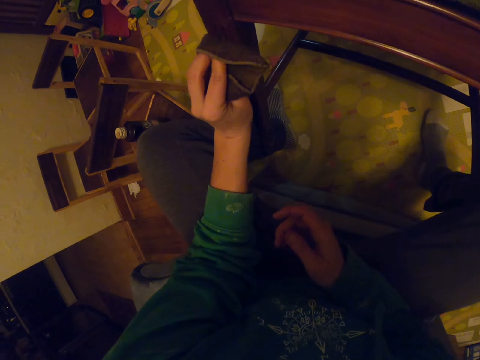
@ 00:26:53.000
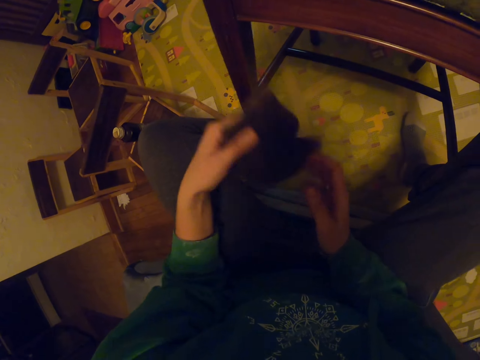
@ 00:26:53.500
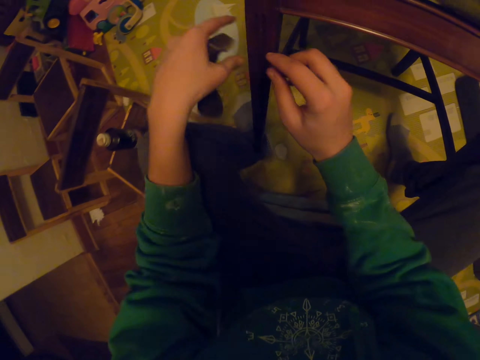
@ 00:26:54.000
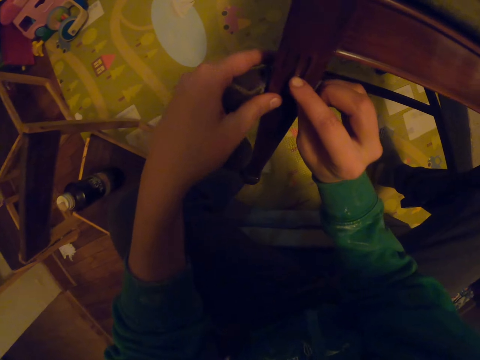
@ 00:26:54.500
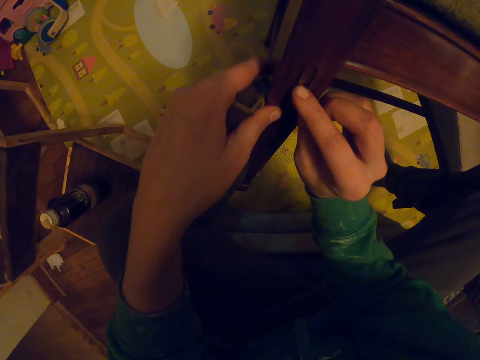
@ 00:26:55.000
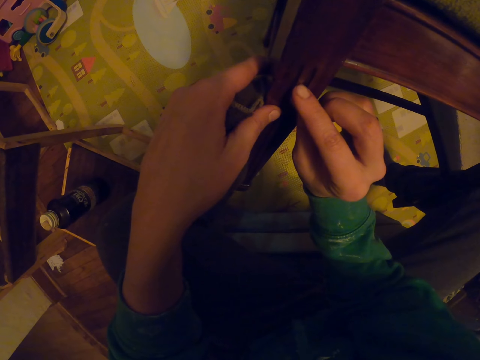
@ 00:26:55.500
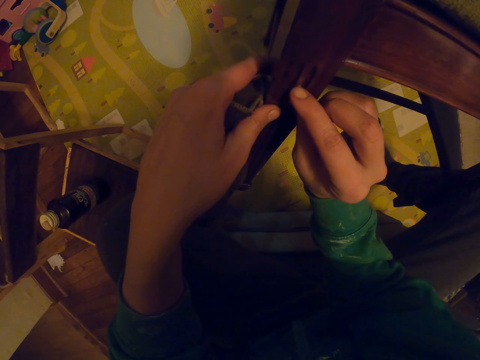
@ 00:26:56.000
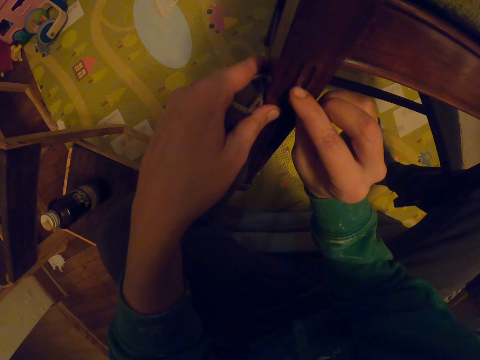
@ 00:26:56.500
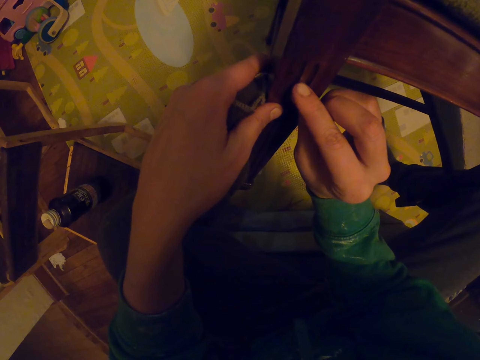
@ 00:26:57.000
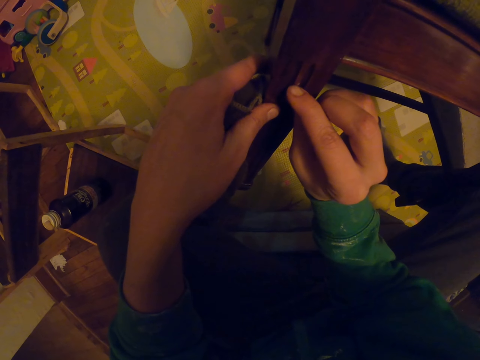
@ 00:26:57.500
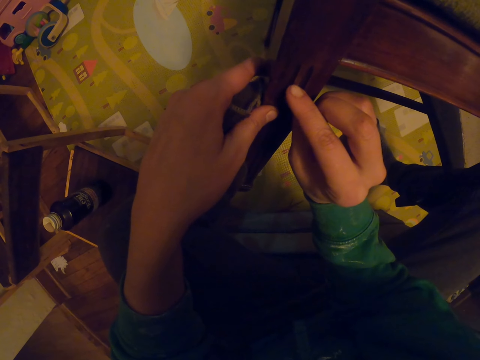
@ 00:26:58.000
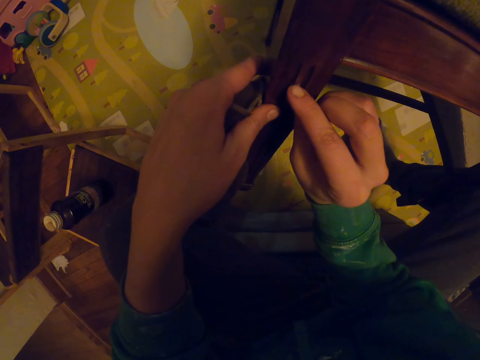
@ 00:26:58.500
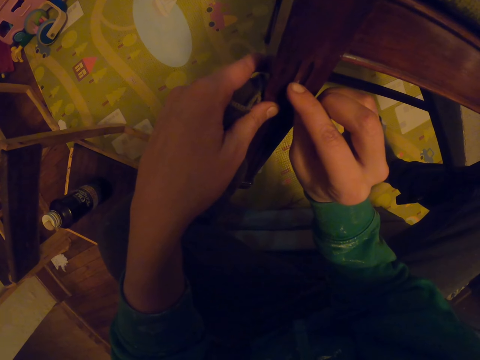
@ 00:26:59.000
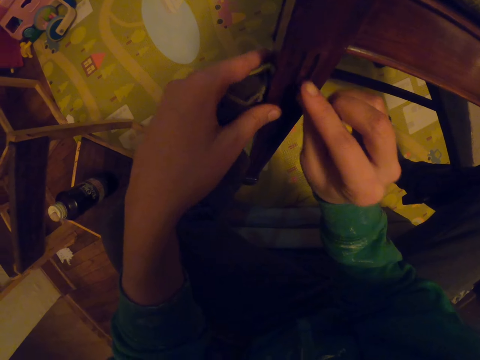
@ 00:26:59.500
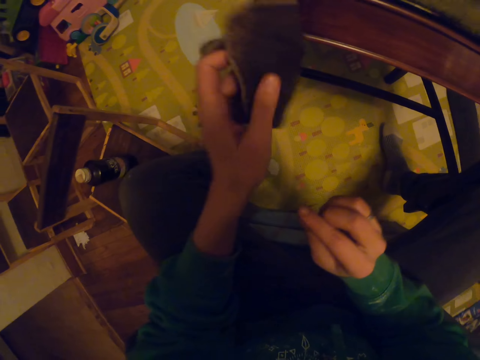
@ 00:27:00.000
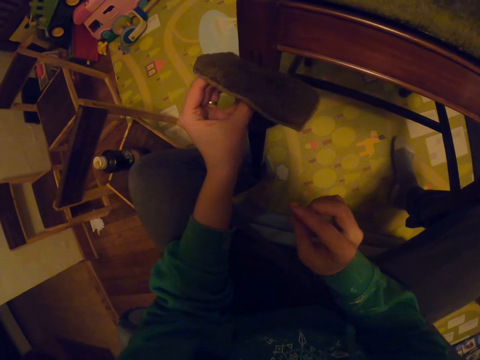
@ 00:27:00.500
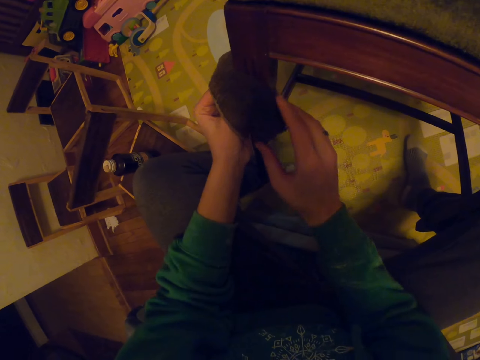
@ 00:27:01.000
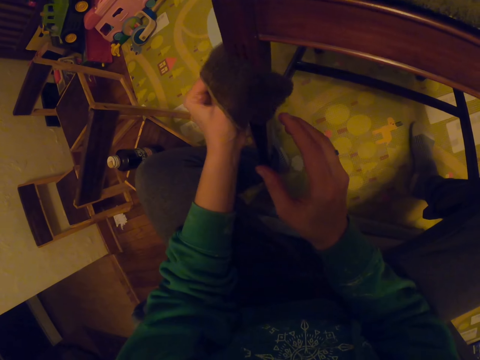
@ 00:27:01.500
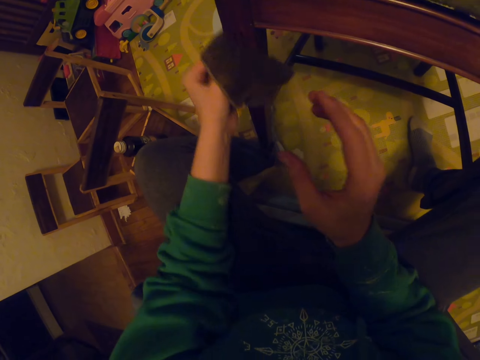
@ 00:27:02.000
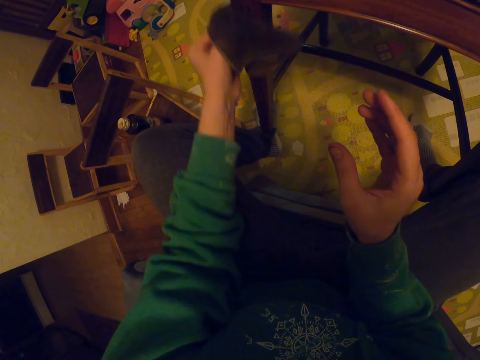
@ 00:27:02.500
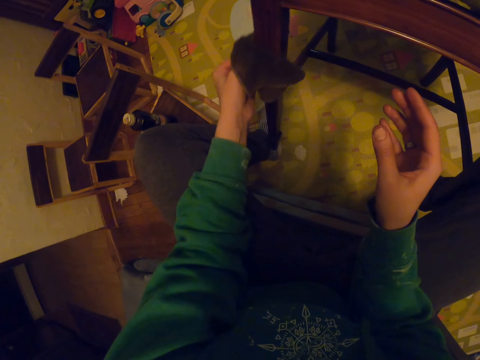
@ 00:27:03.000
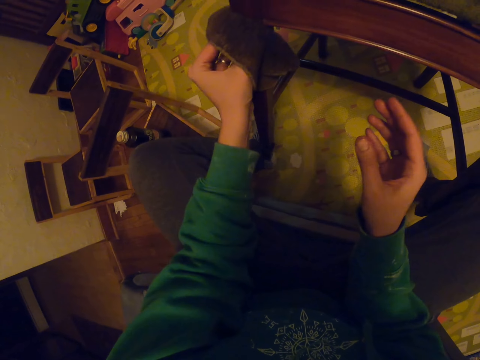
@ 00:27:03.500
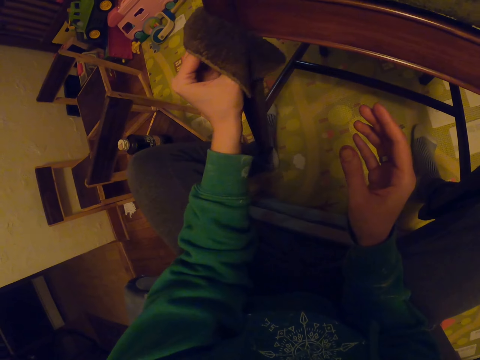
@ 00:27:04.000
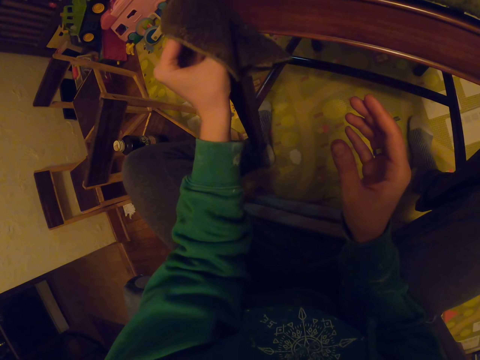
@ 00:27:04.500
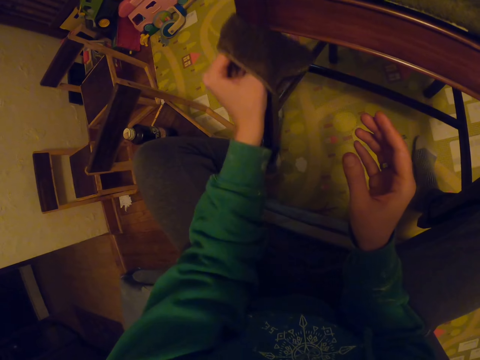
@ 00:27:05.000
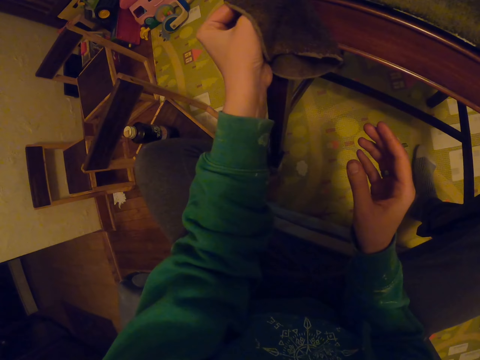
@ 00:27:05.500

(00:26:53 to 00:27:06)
The camera wearer scrubs the chair with his hand. He scrubs the chair with his fingers. He wipes the chair with a towel.

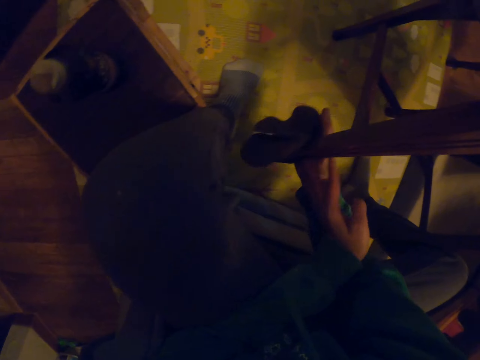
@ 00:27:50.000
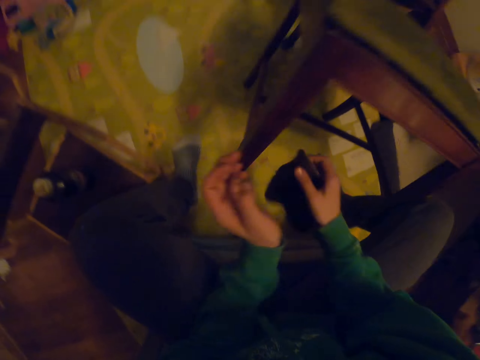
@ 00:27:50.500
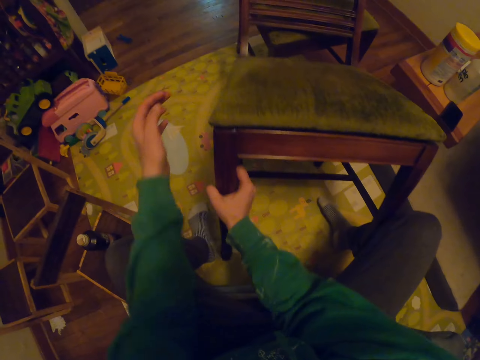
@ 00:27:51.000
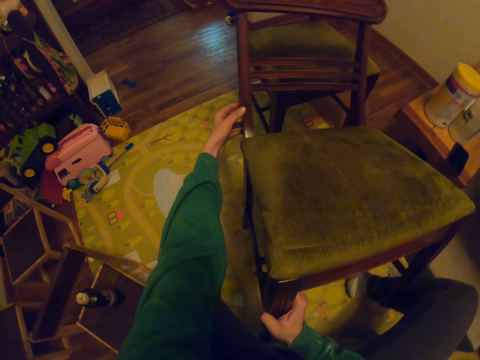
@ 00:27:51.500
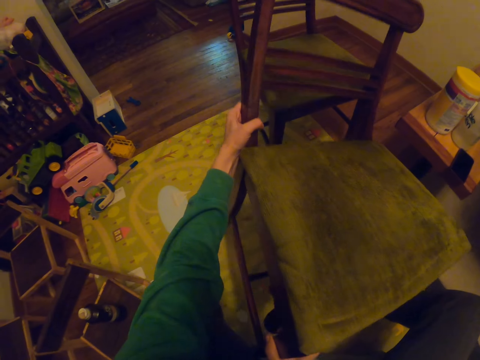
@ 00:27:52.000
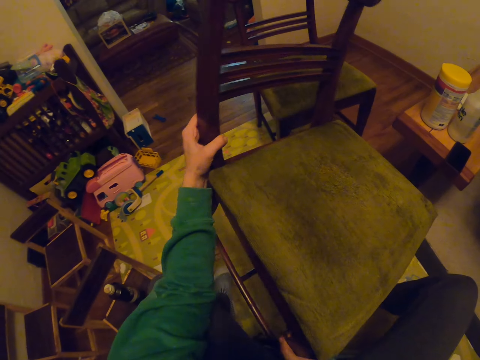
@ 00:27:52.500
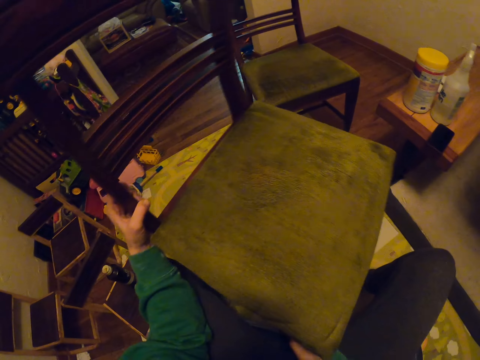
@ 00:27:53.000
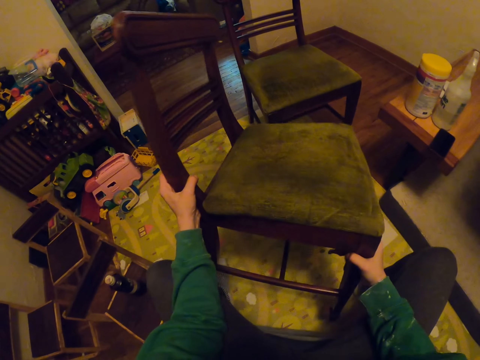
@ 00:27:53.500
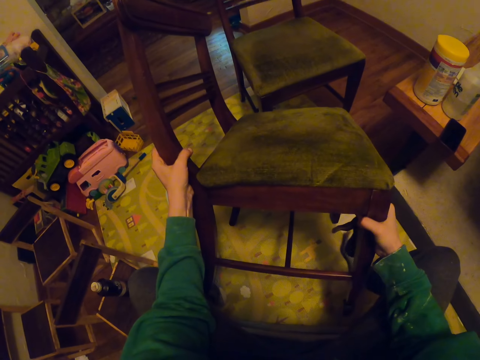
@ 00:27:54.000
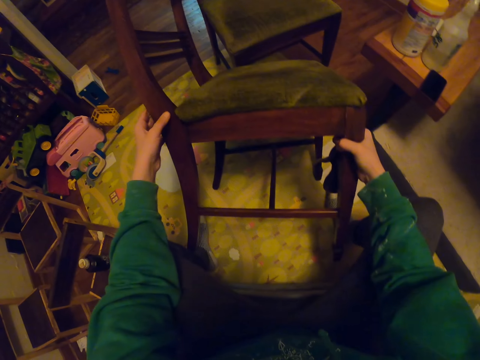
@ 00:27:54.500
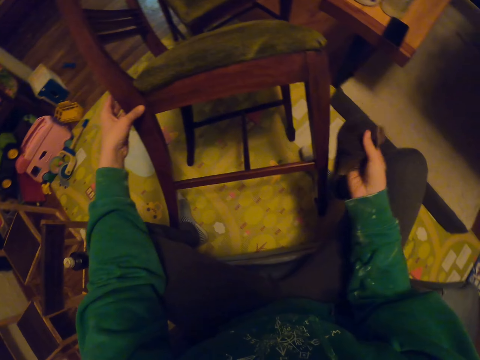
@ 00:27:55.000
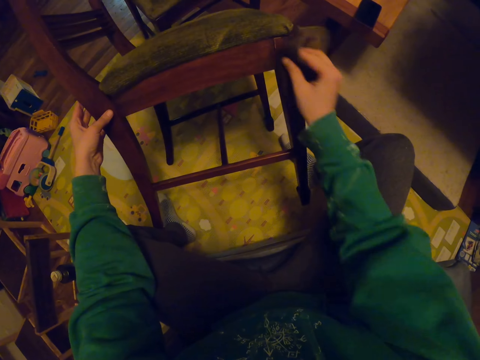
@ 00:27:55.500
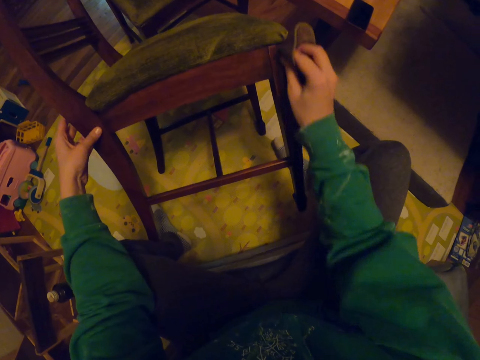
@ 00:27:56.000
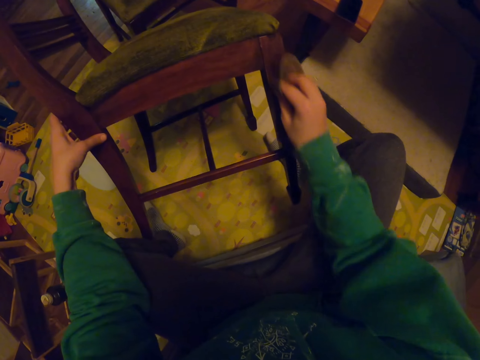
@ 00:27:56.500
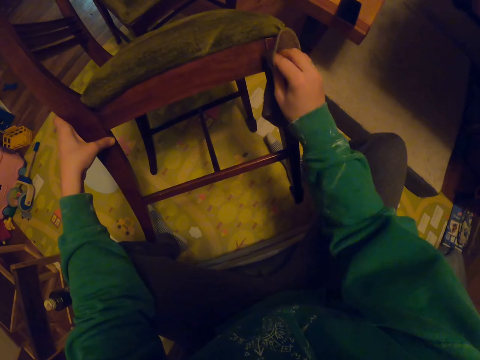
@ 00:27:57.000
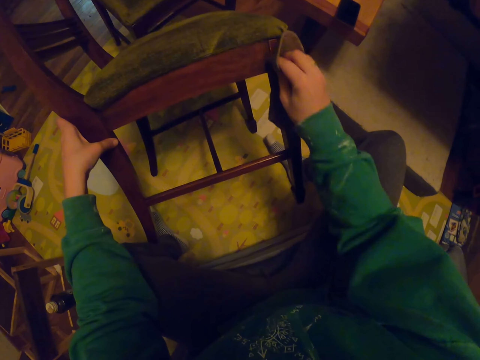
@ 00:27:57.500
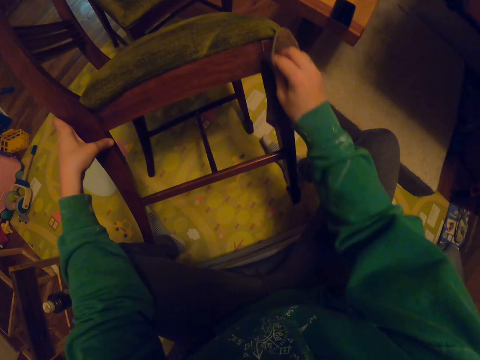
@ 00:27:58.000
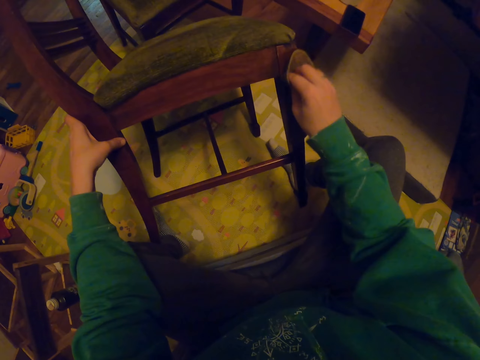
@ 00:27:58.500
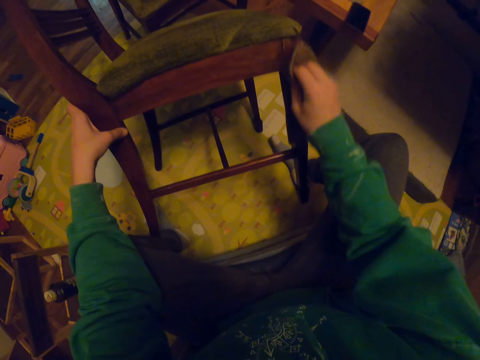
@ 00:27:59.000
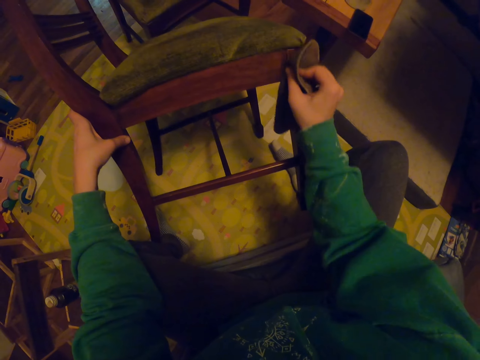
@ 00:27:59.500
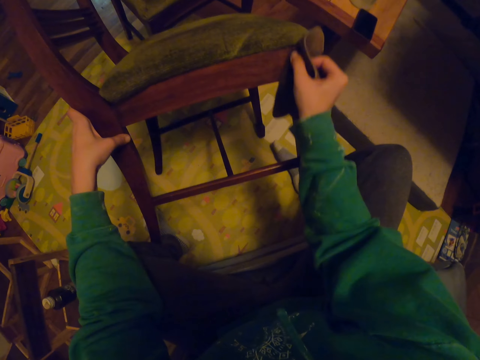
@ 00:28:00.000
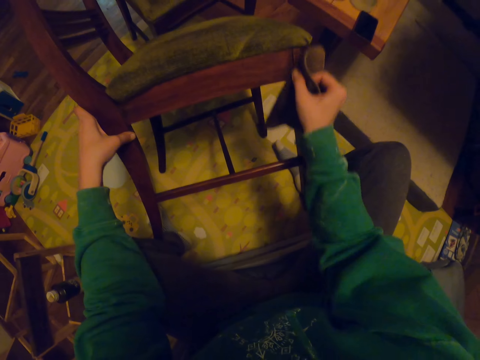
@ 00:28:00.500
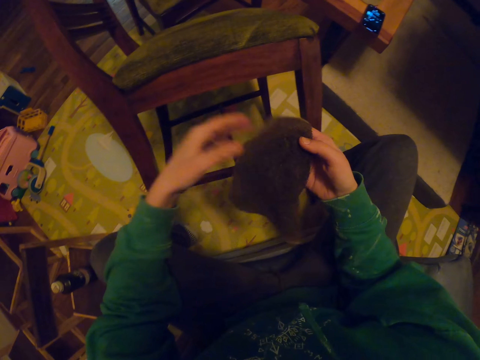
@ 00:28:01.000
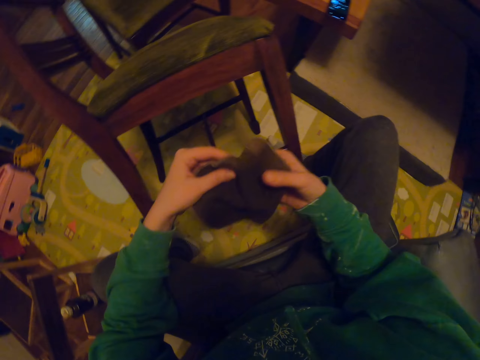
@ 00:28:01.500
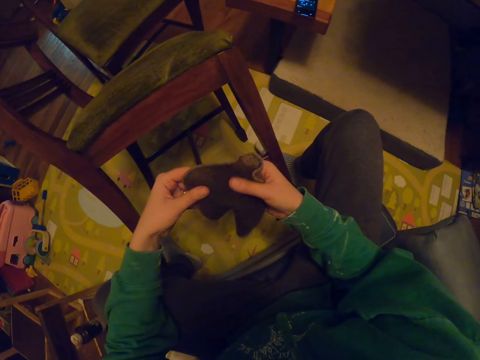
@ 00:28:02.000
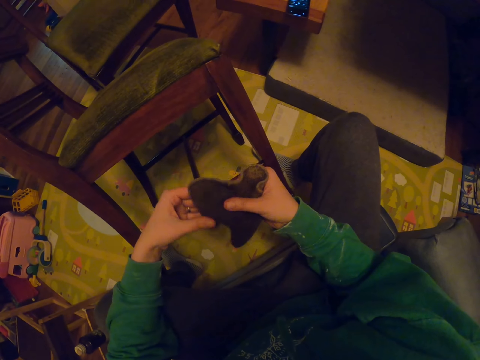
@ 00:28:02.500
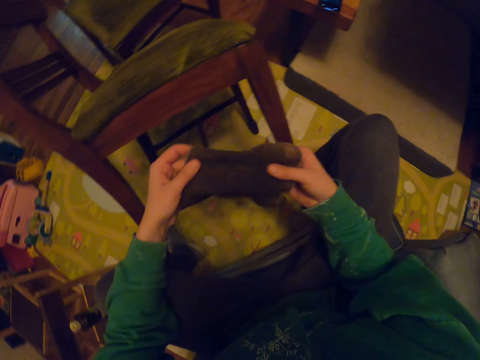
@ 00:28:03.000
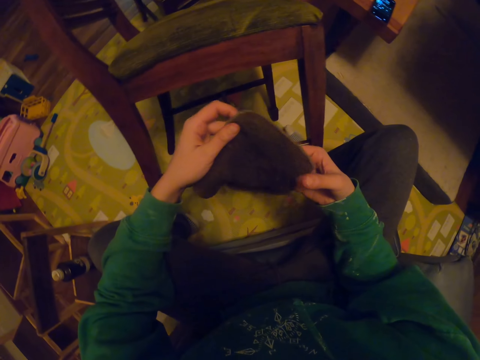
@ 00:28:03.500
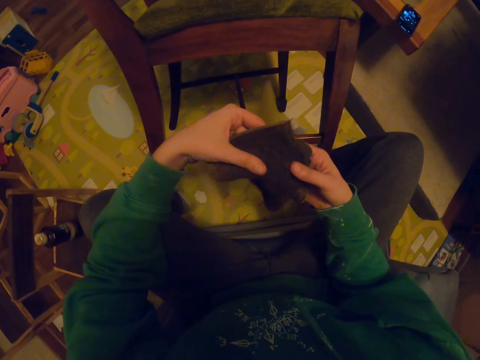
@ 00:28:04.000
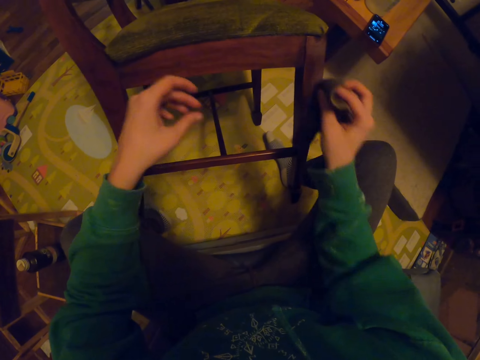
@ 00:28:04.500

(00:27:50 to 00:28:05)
The camera wearer turns the seat. They carry the seat. They wipe the chair with a towel. They touch the towel.
